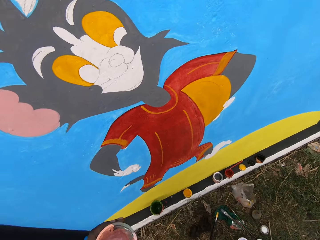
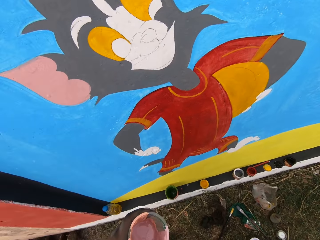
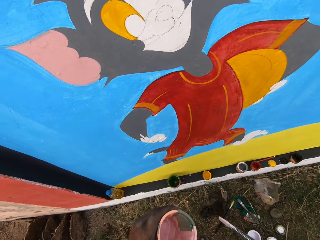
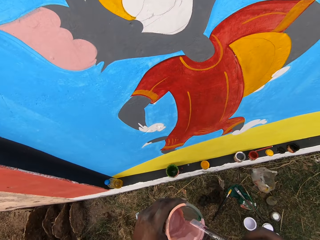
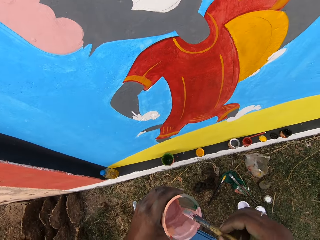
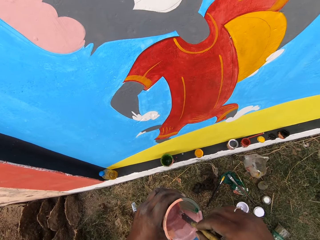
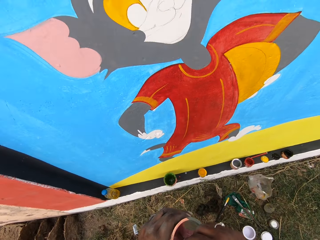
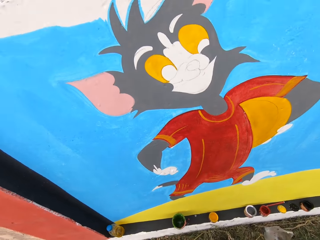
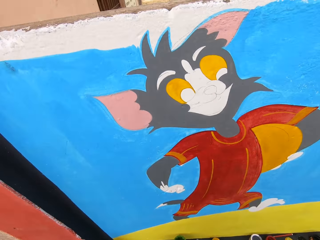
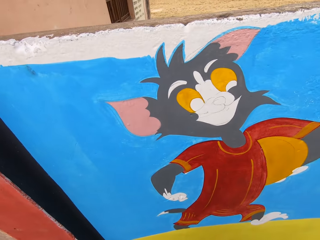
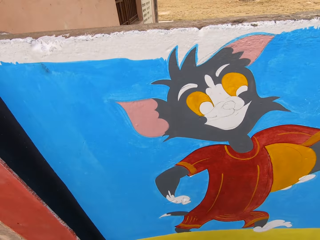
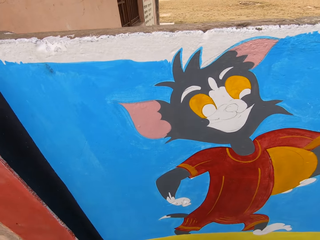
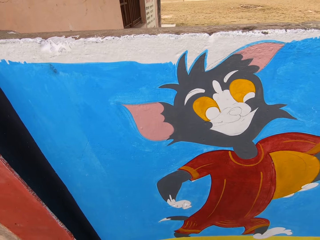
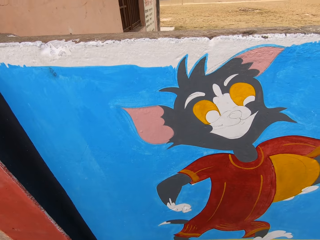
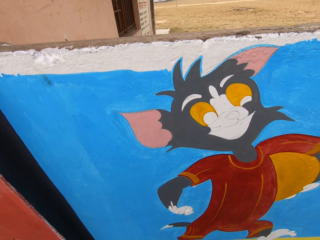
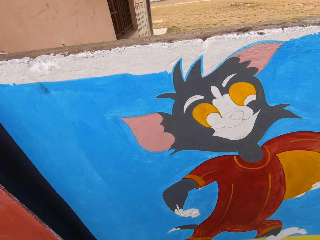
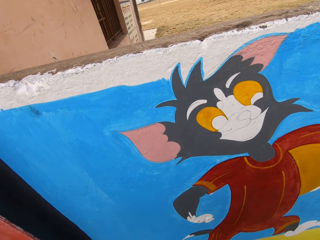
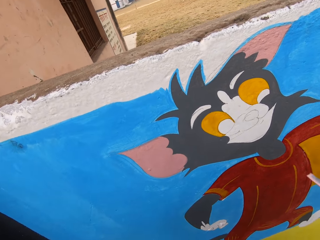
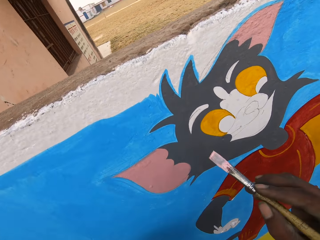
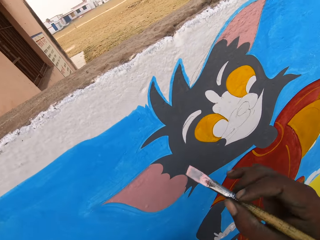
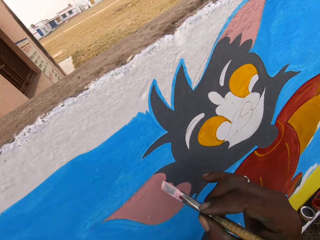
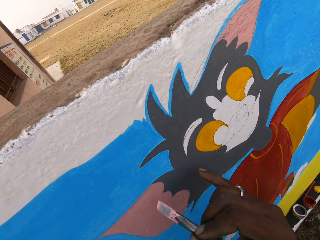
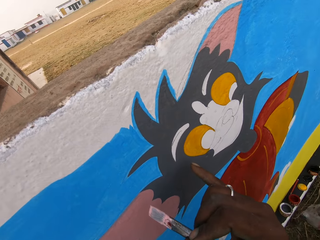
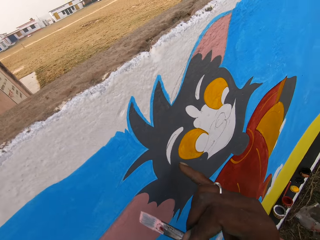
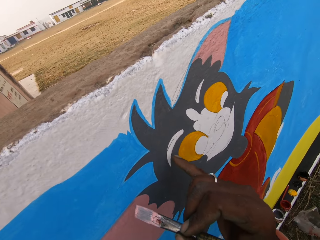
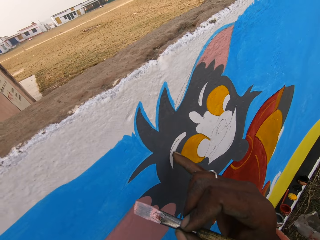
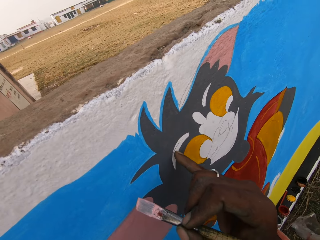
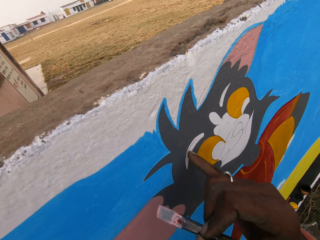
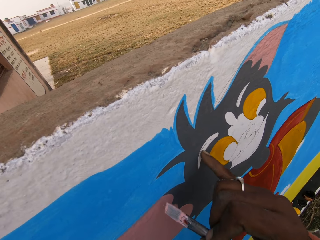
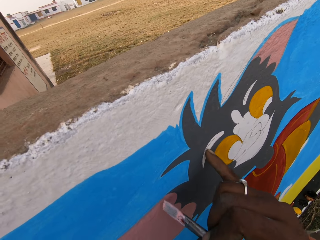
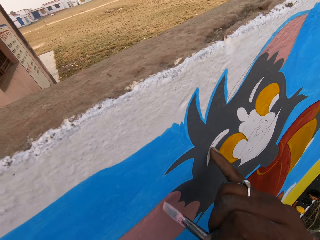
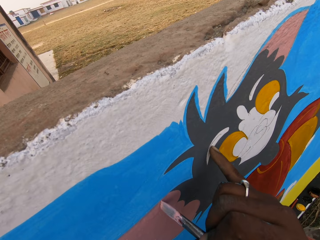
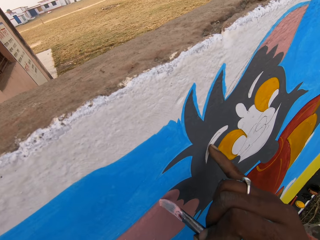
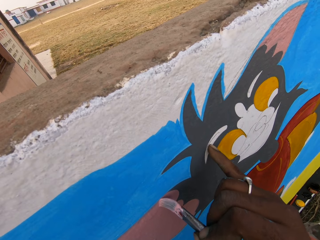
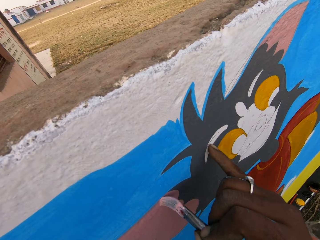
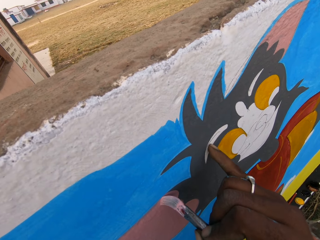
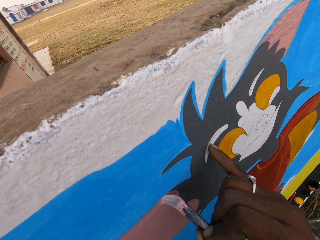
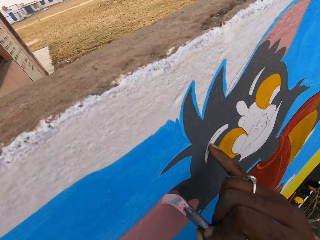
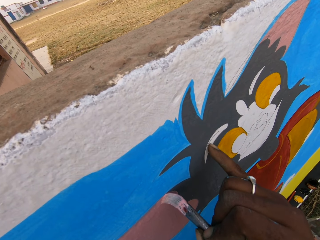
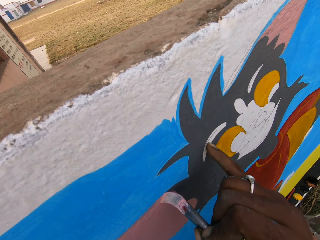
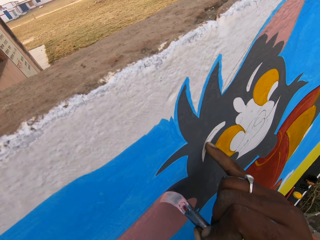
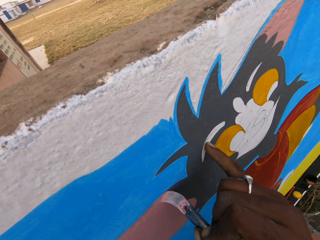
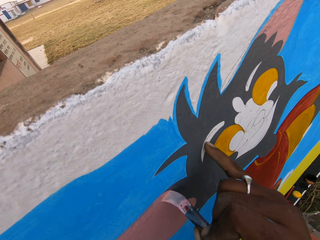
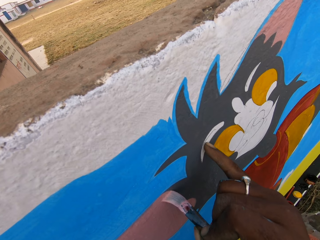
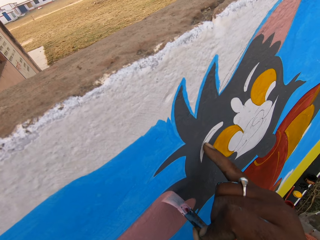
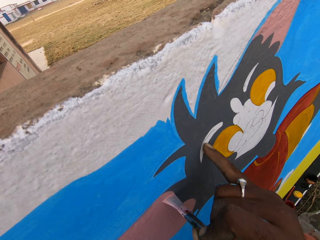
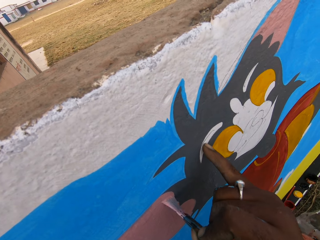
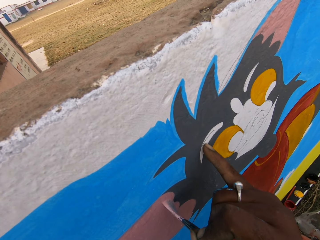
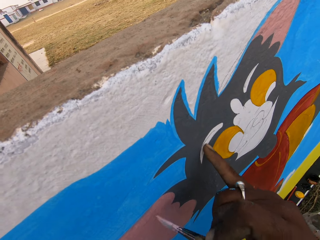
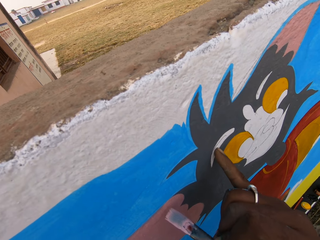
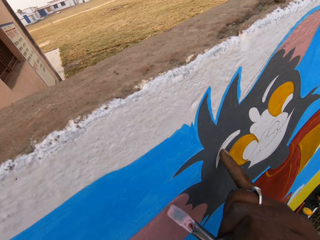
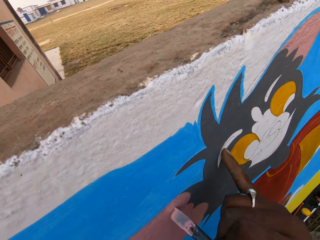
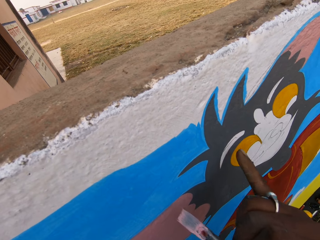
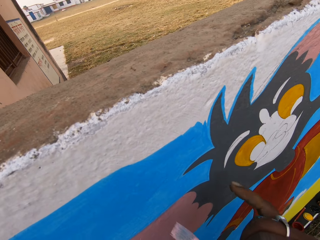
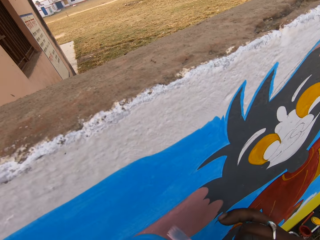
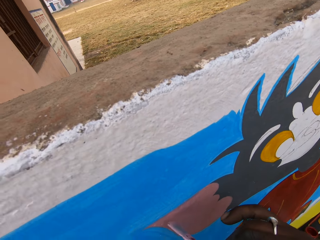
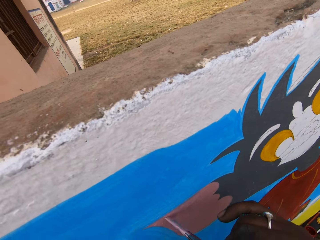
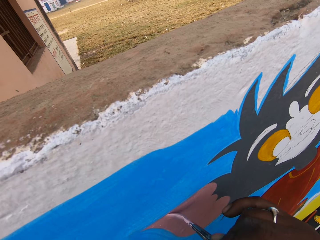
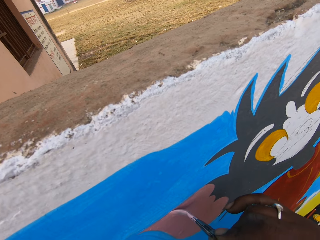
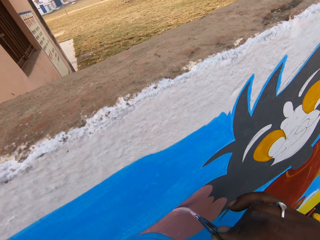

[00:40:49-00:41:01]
The camera wearer paints the wall with a paint brush.

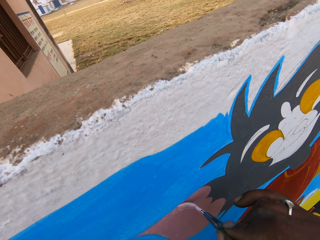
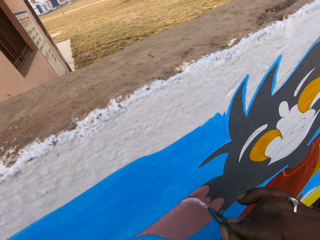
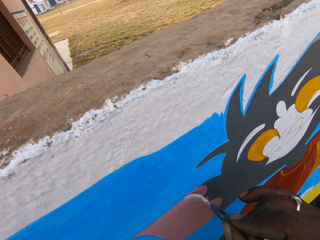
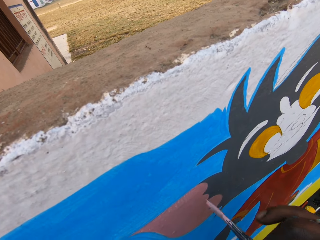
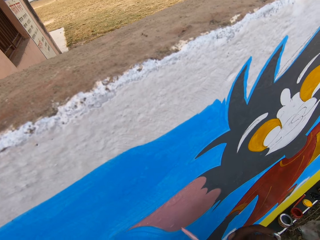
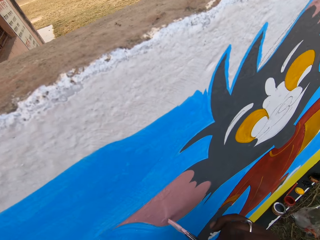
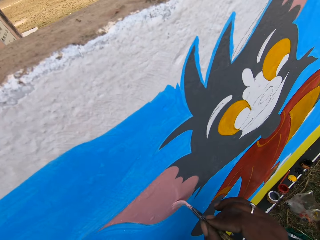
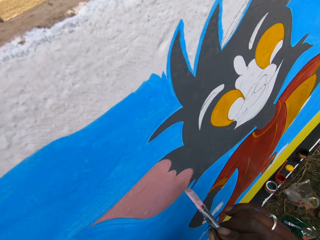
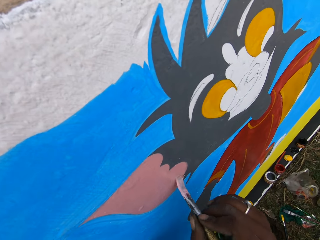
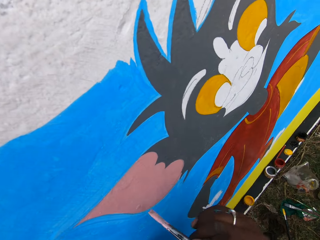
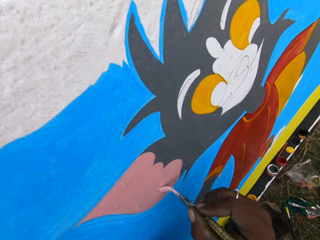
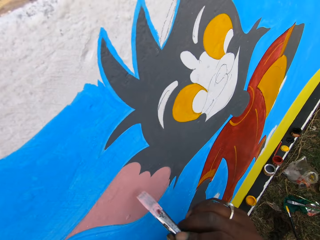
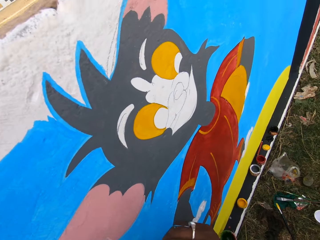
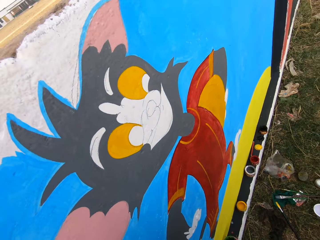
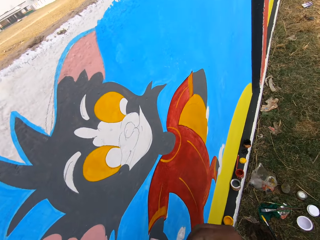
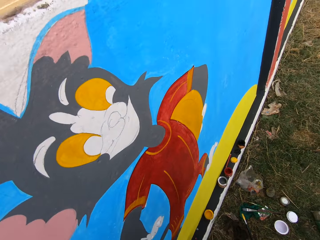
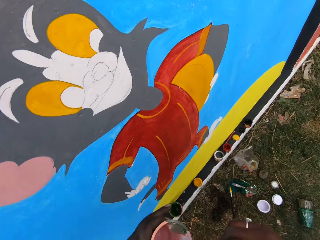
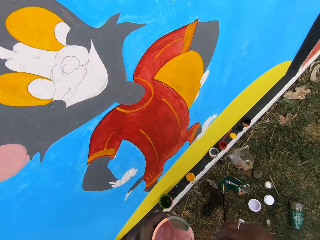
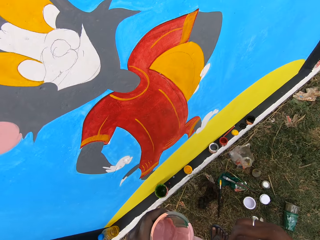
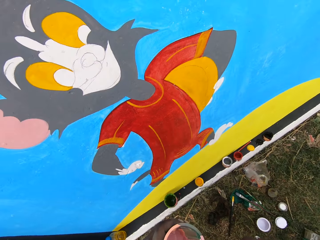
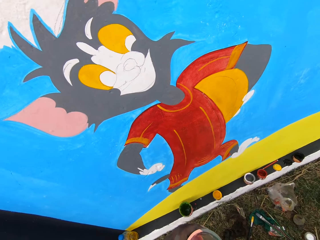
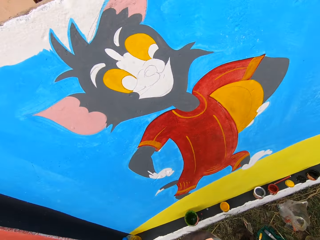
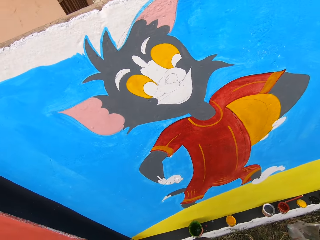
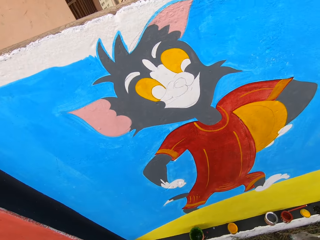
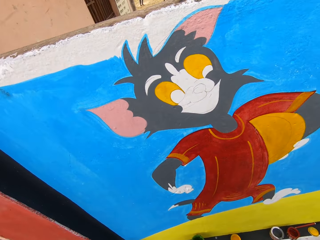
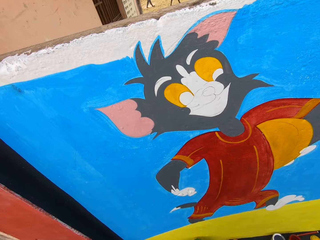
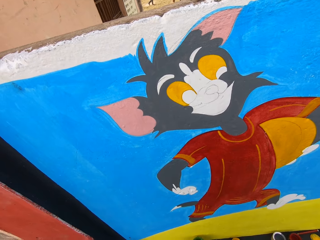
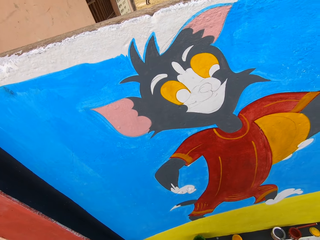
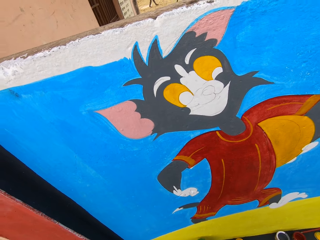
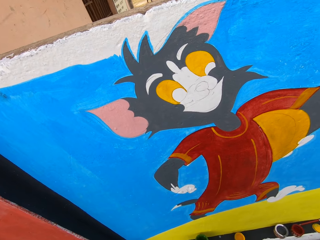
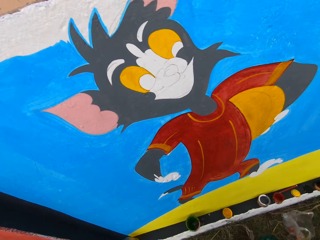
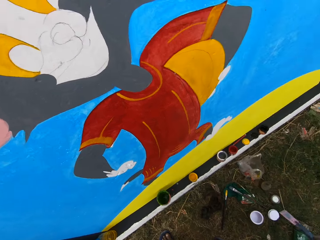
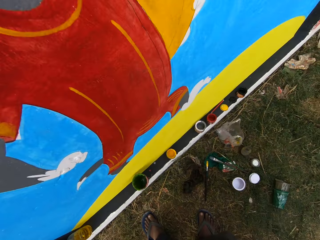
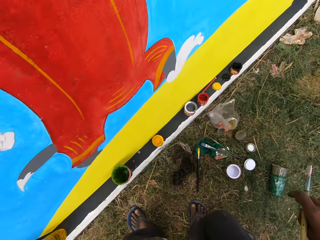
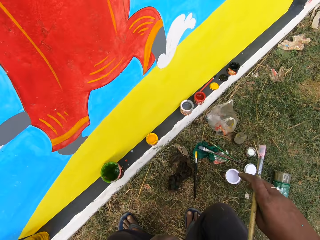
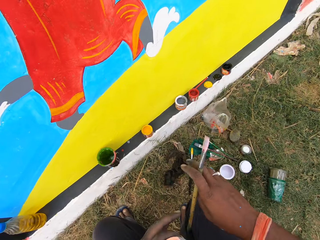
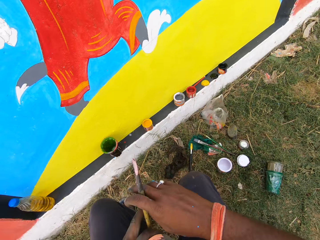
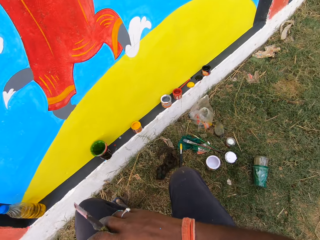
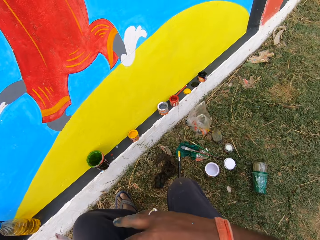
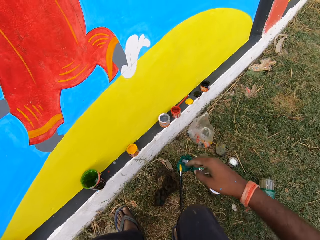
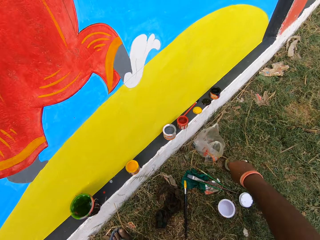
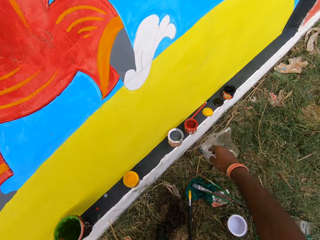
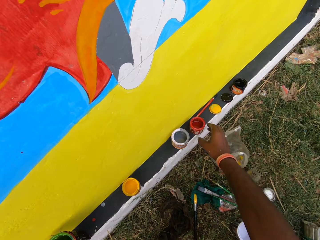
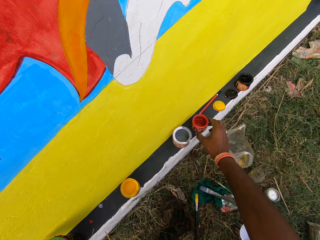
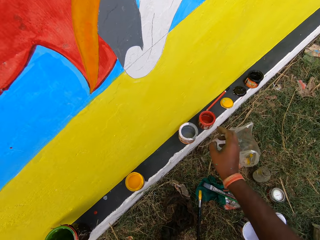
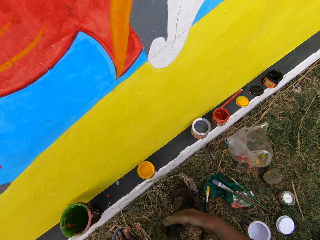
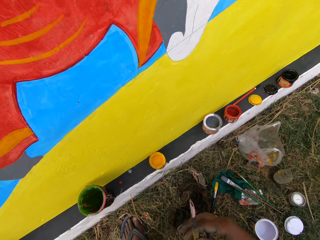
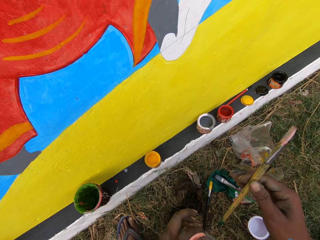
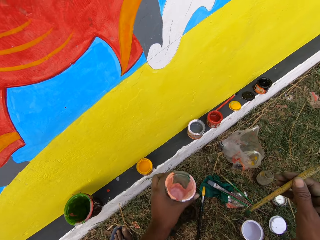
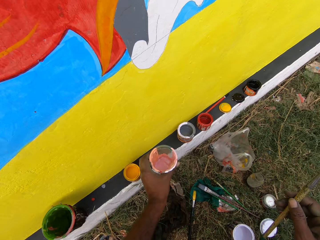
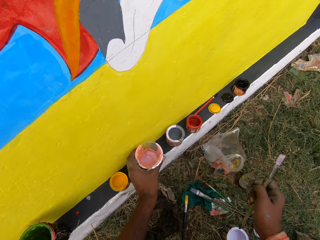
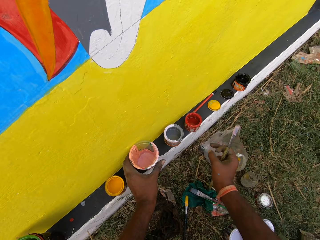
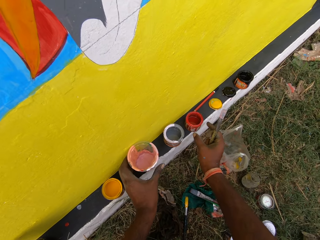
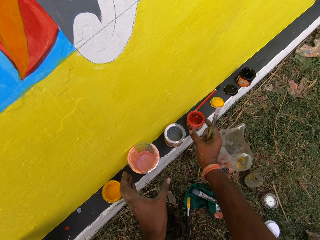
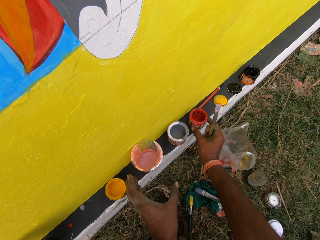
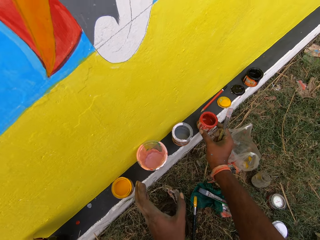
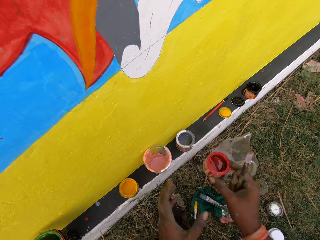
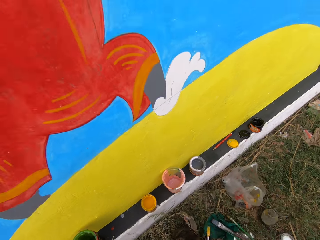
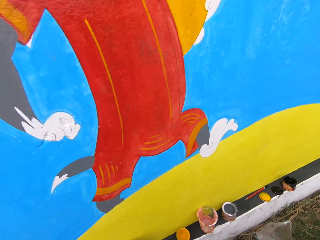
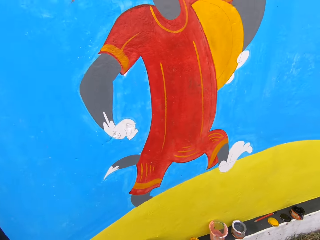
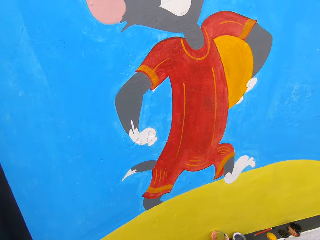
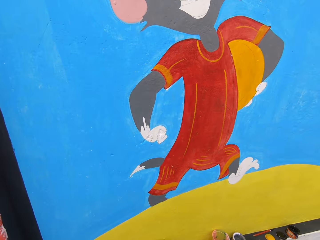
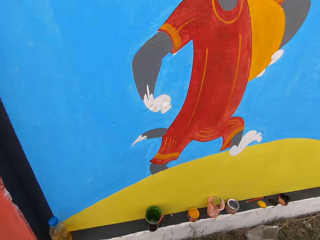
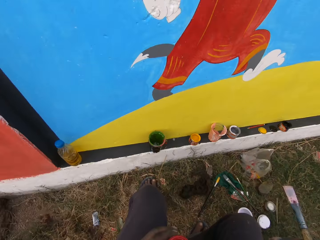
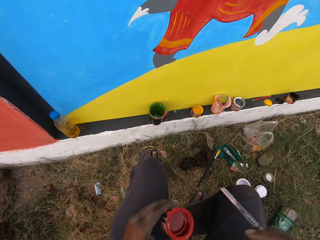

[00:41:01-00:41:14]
The camera wearer loads the paint brush with paint from the cup with paint. He touches a paint can. He drops the paint container on the wall with his left hand. He picks up the paint container from the wall with his right hand.
